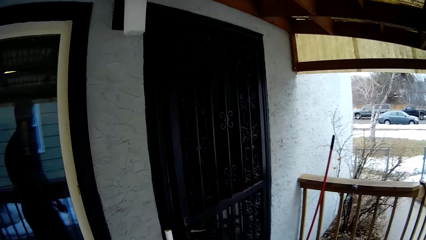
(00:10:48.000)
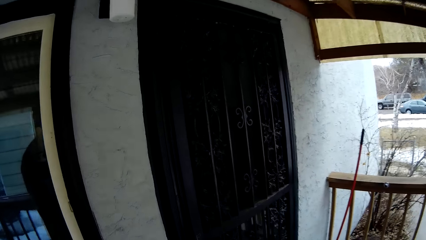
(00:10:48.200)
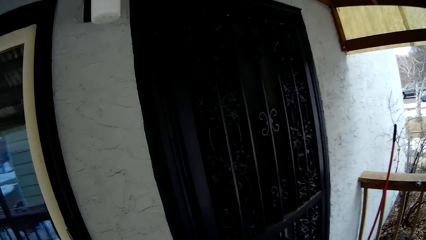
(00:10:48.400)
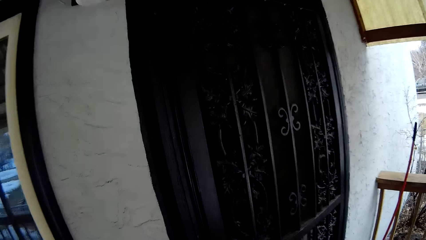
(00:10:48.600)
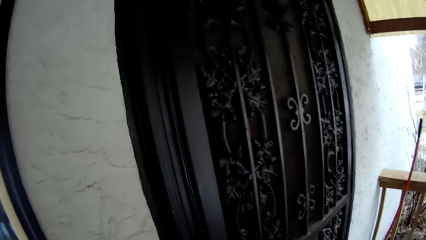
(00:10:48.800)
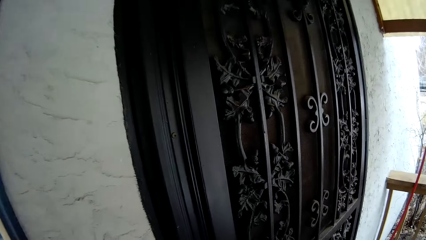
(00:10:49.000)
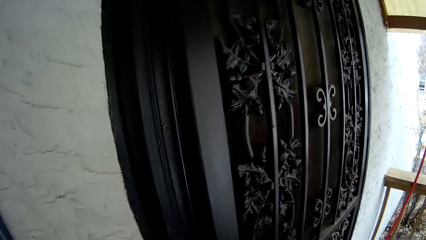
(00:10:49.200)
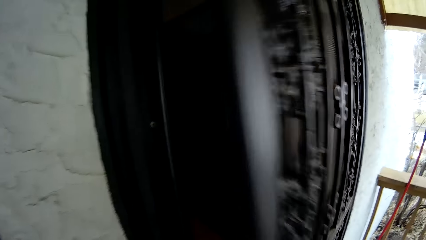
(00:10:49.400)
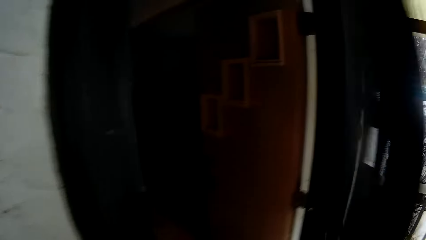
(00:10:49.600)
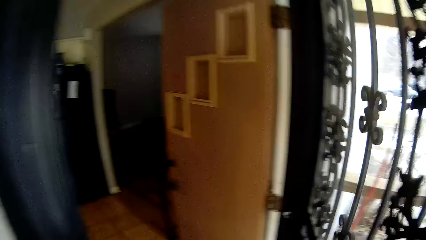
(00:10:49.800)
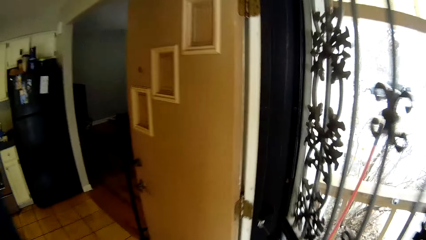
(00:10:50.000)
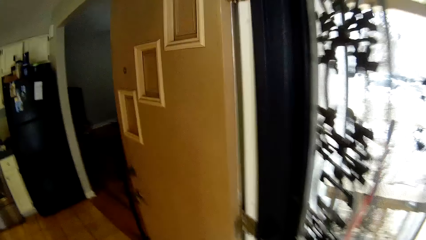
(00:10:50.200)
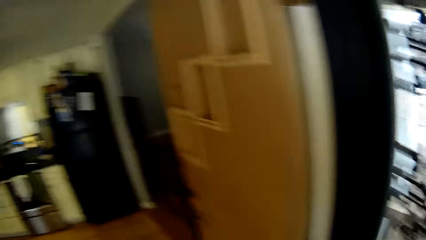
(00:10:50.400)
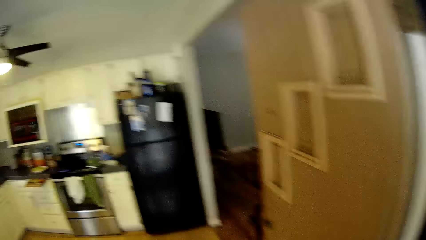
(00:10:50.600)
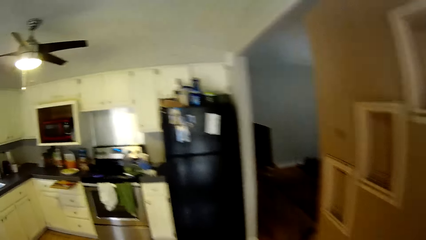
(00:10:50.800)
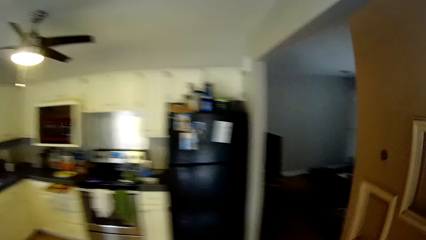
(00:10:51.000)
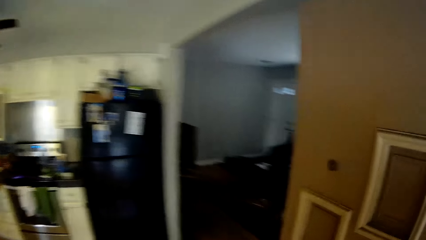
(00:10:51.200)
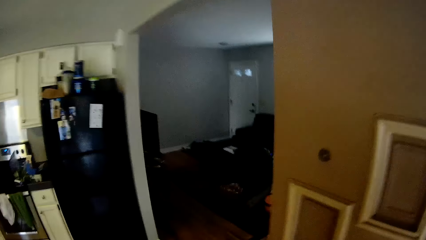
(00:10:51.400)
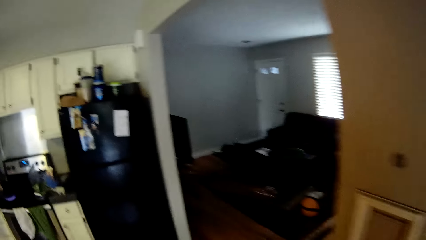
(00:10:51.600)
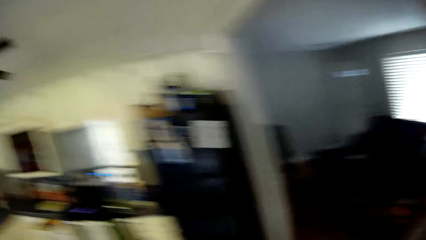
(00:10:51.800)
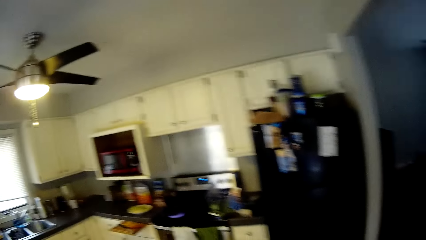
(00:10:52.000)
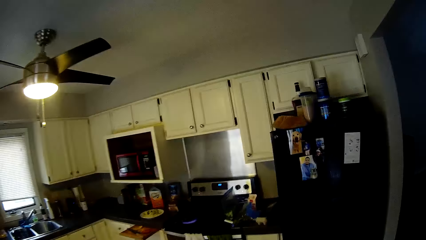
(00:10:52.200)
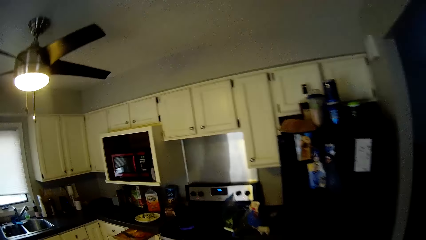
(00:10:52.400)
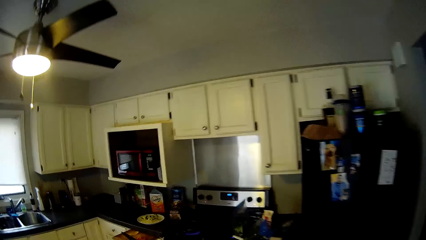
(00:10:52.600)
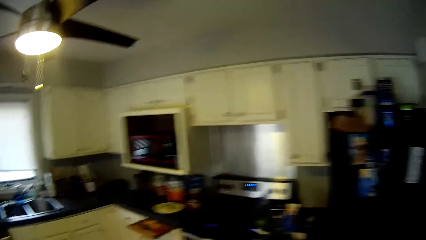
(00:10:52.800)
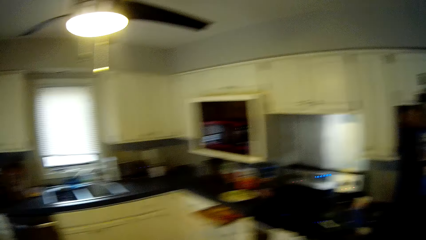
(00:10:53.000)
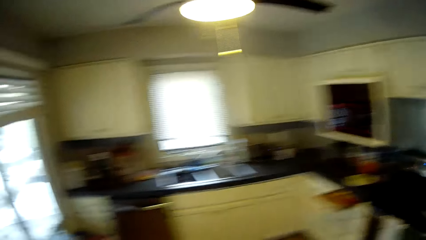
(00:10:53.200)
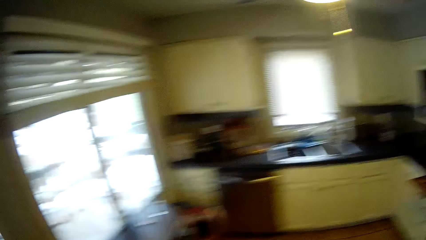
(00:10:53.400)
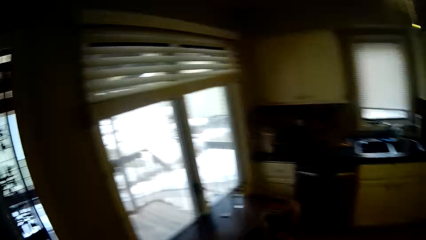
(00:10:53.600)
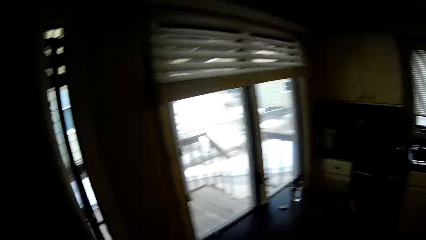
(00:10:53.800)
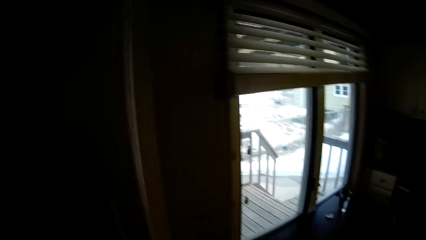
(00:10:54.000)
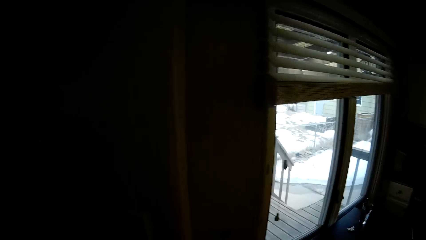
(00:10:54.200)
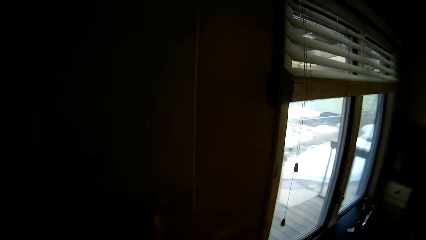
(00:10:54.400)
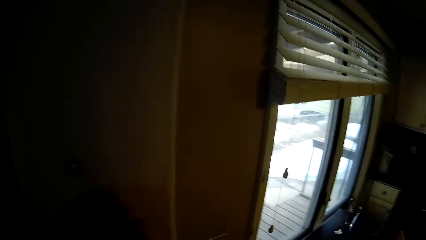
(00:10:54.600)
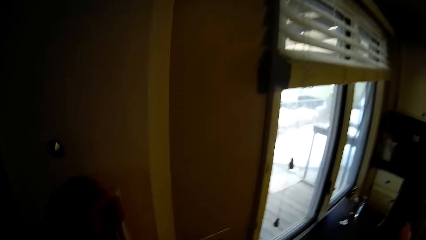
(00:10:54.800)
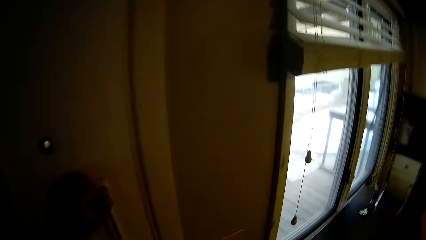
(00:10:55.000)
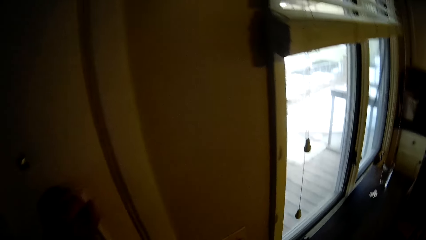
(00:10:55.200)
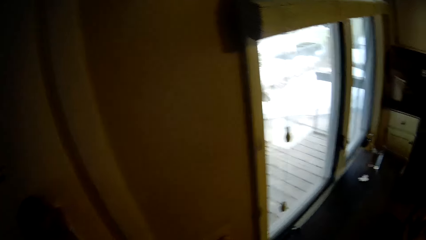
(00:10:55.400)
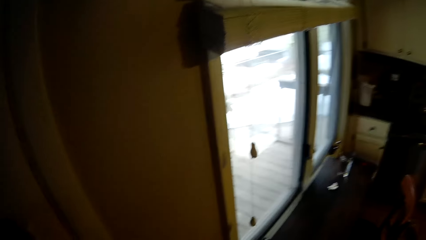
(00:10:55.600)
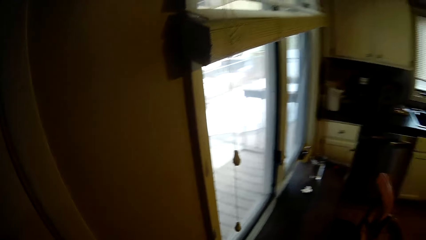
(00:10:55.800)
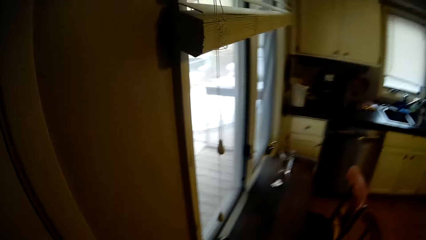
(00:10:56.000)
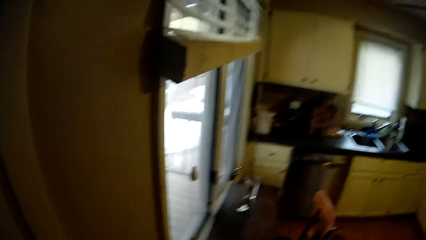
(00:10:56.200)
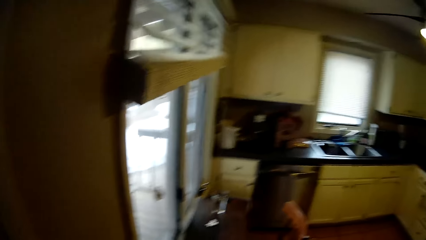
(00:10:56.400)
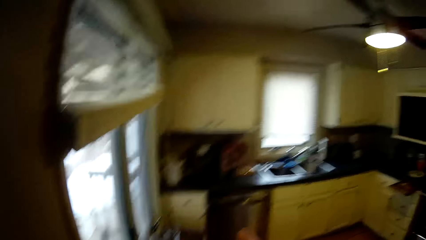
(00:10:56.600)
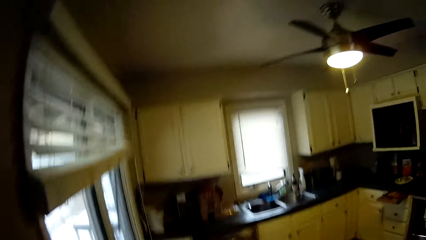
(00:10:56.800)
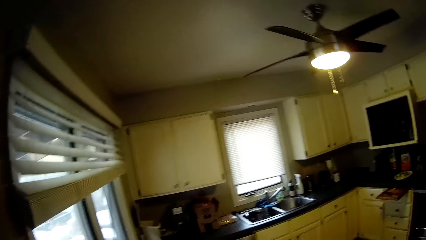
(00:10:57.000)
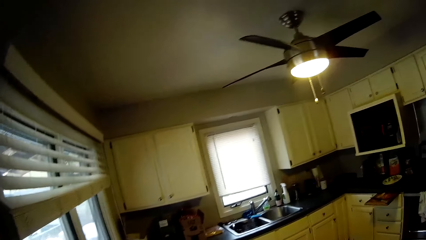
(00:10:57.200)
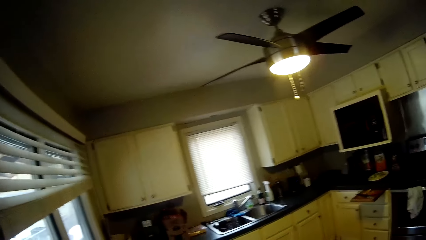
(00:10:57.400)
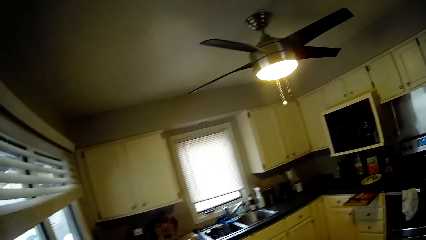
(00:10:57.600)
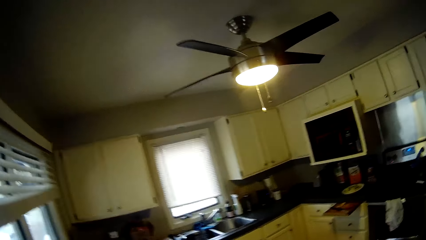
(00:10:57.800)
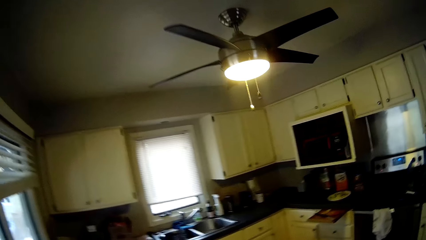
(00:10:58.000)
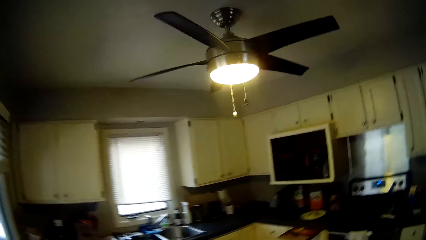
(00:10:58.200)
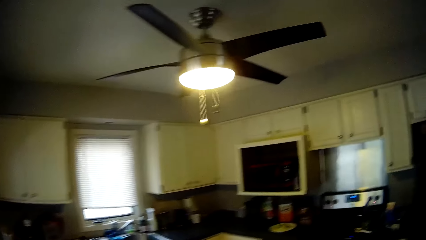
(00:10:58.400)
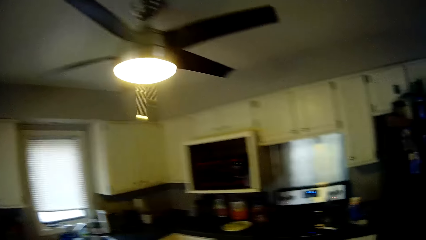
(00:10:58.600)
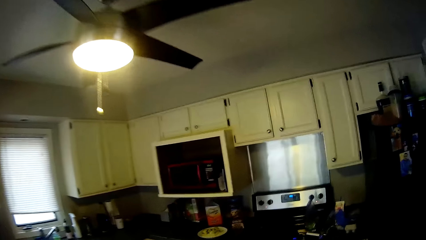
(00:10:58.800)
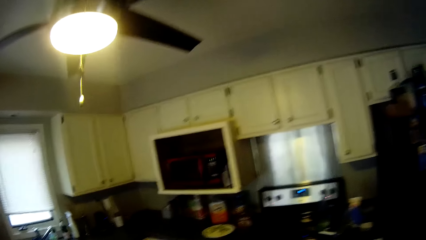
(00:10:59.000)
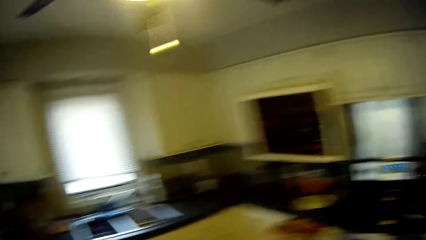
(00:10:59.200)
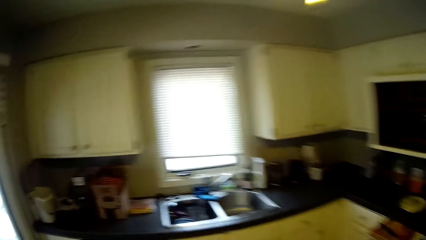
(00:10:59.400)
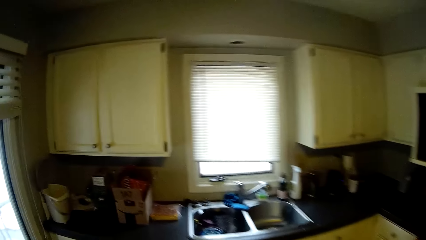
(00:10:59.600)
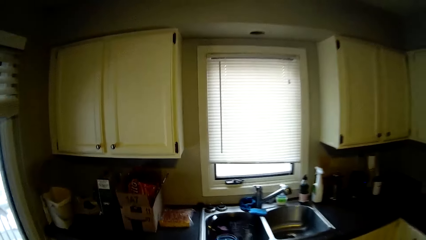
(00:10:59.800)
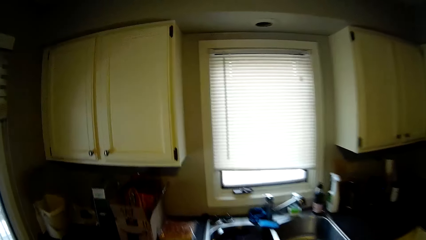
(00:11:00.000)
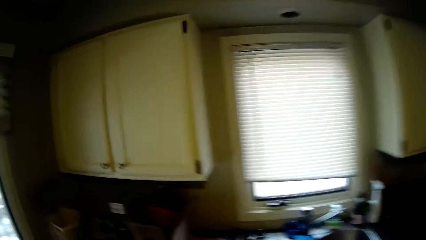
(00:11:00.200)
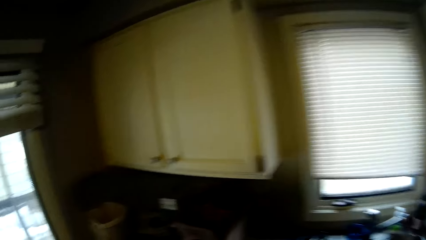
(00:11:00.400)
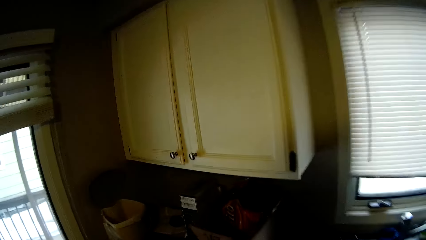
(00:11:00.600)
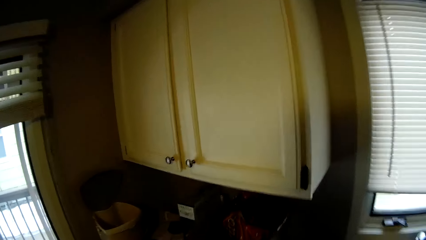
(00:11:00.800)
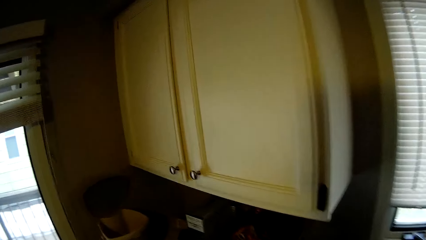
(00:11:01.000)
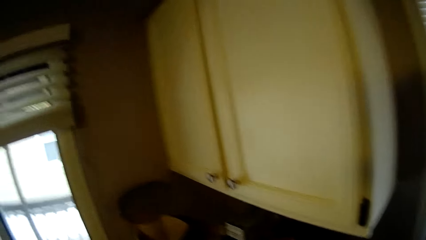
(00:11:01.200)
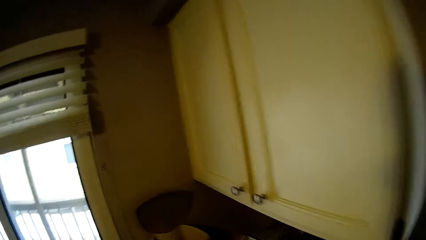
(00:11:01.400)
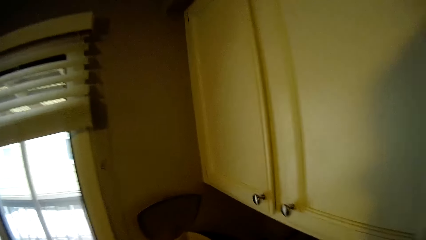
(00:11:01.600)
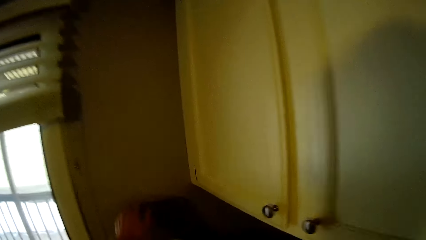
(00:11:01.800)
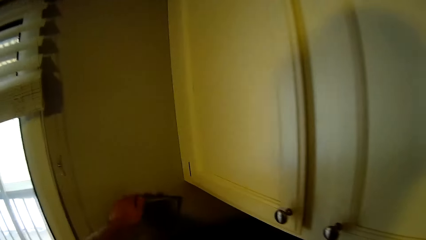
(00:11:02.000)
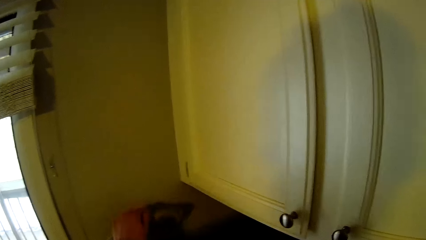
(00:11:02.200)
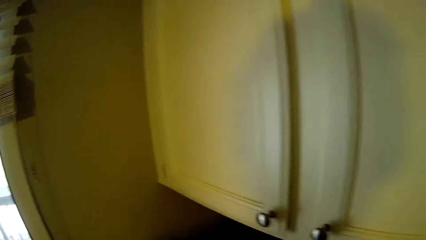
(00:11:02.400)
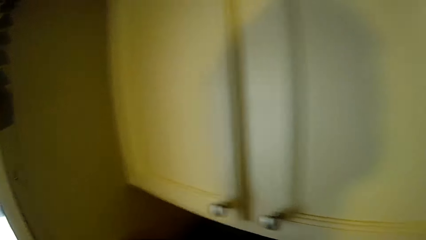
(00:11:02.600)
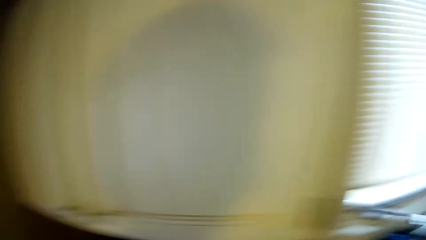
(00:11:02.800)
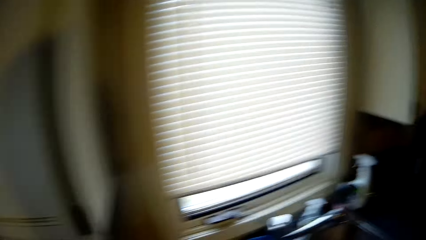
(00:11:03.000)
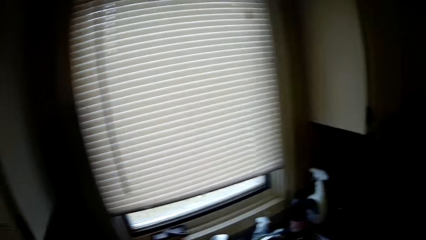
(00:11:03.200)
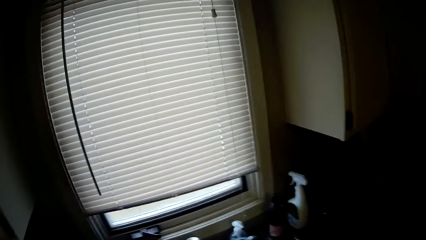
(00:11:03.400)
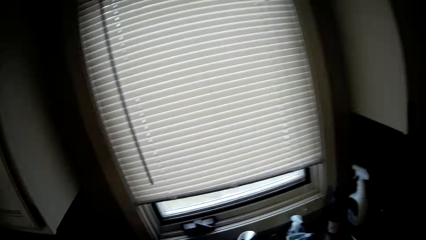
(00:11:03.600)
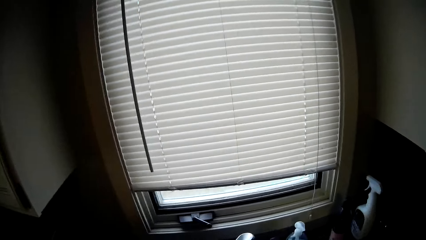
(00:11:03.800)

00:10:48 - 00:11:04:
The camera wearer opens the gate door with his right hand. He walks in the house. He closes the house door. He walks to the kitchen. He closes the bucket on the sink countertop with his left hand. He walks around the kitchen.
